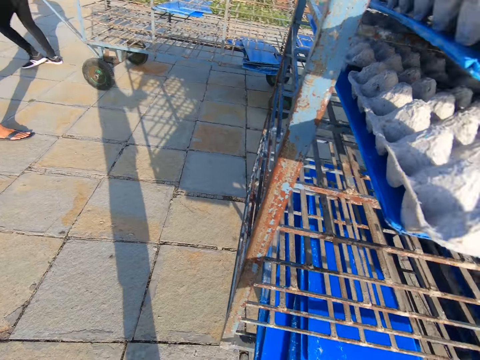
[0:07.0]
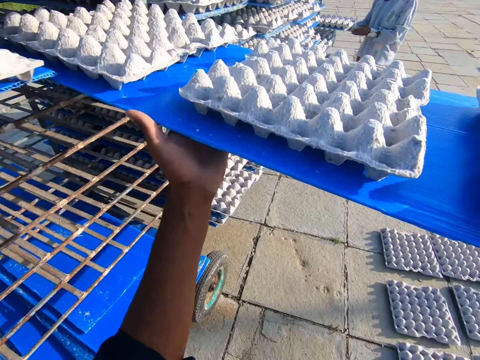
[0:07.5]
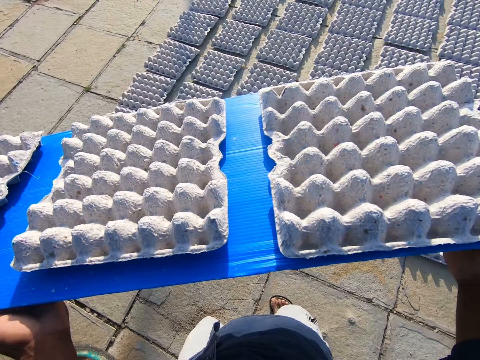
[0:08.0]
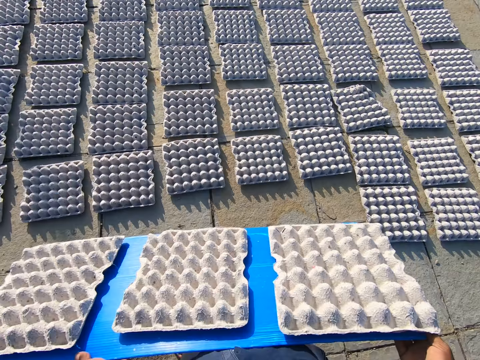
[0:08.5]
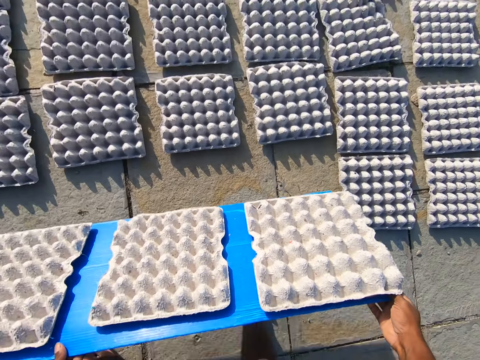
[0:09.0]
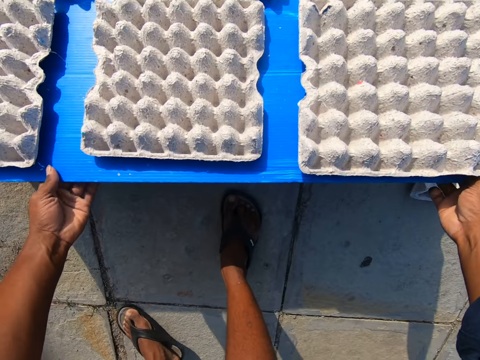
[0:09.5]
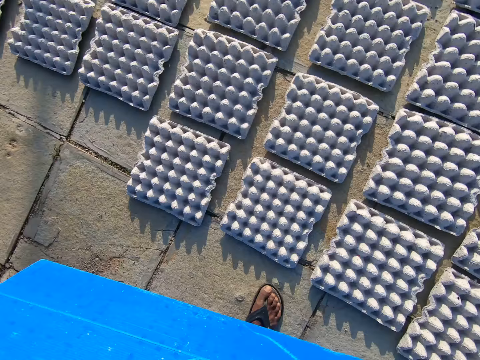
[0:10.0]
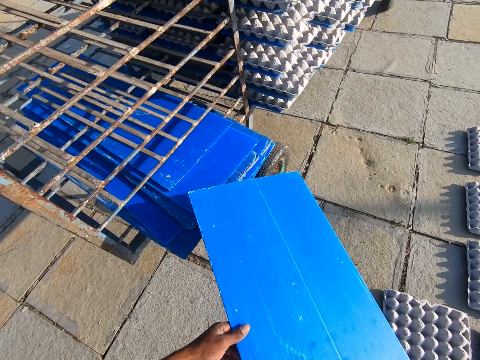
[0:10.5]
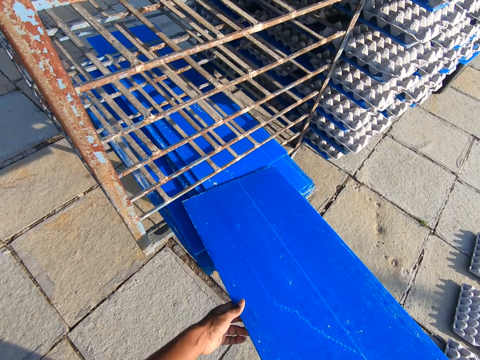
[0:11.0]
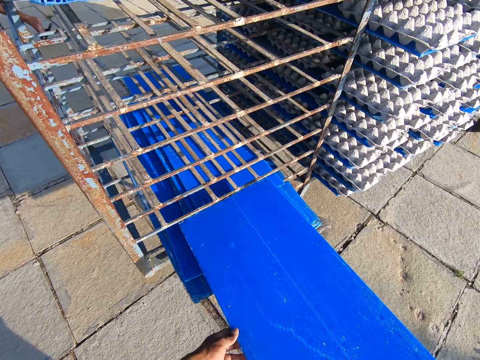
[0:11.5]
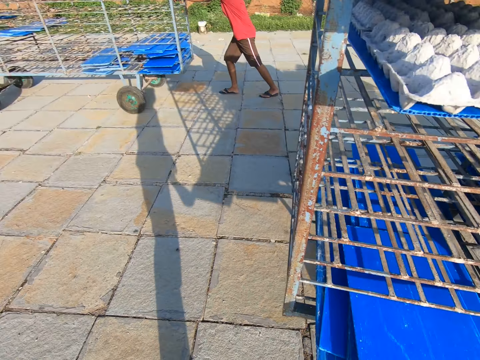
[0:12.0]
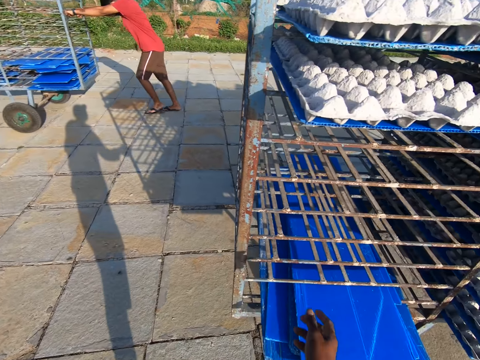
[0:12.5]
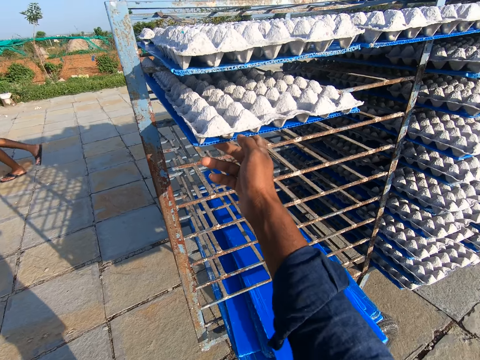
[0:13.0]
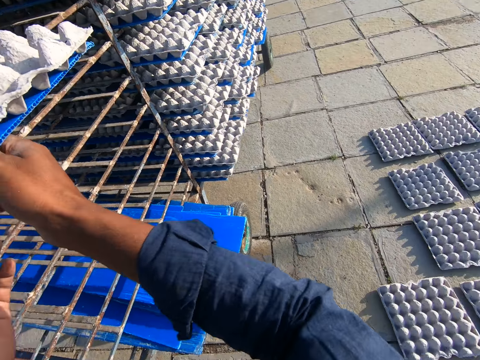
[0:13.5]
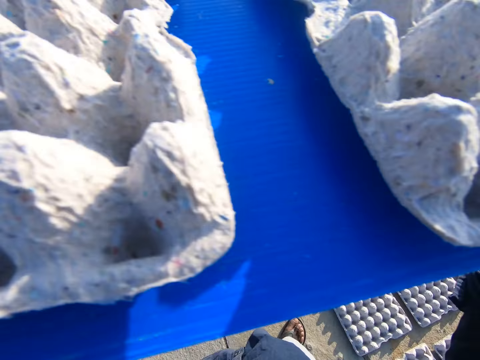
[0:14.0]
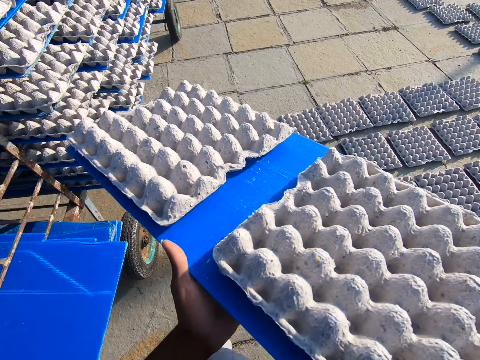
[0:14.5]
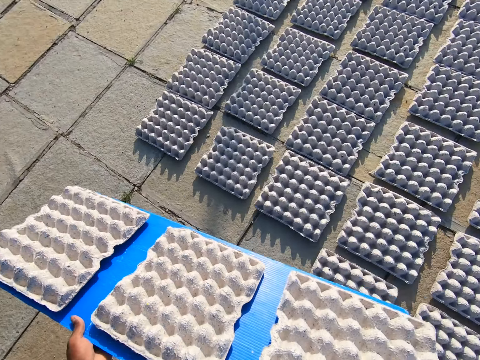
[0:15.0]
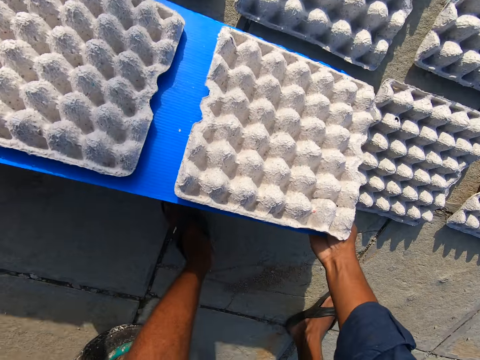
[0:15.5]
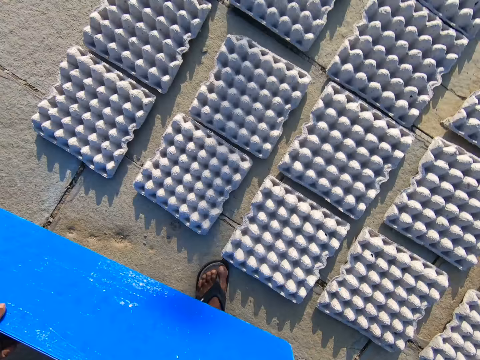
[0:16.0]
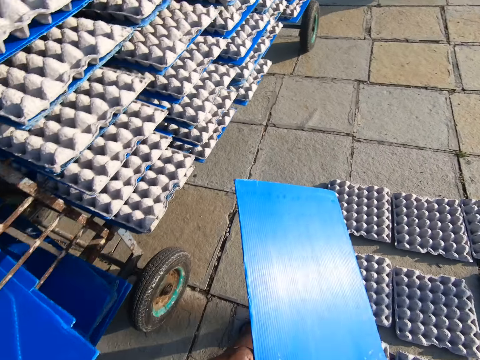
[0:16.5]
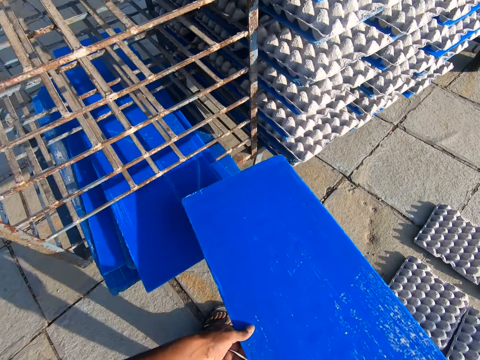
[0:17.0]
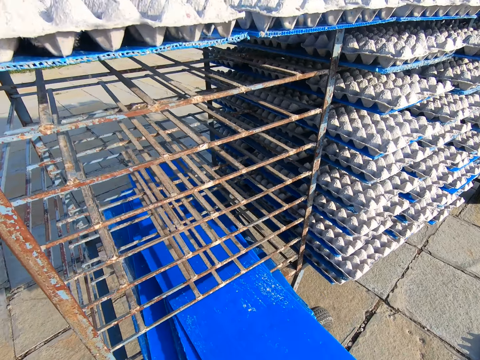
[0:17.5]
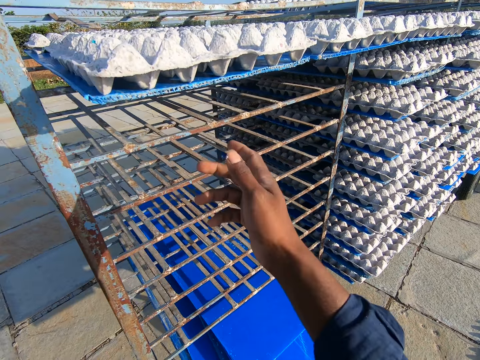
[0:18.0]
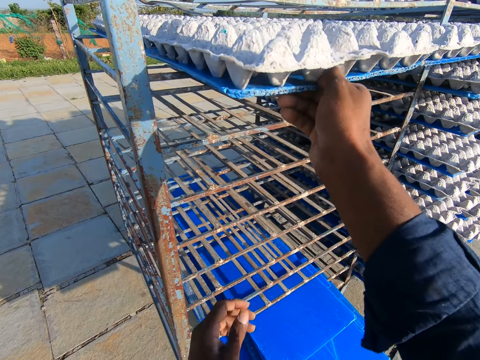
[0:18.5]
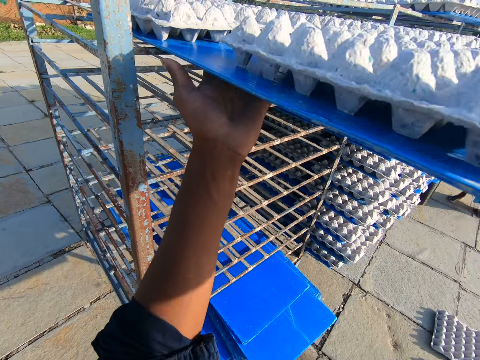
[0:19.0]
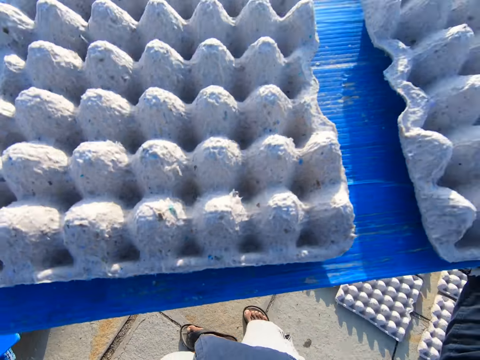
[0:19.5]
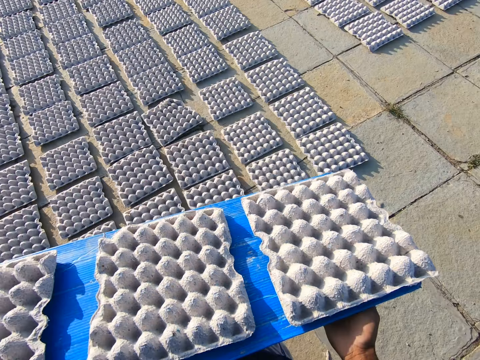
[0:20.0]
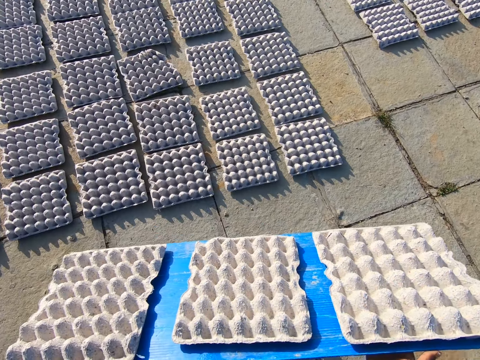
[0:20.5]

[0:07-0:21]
A man moves a rack or trolley with his right hand. The camera wearer touches the plastic tray or board with his left hand. He drops the egg trays or crates on the plastic tray on the floor with both hands. He keeps the plastic tray on the rack with both hands. Another man pushes the rack with both hands. The camera wearer picks the board with crates from the trolley. He carries the plastic tray with some egg trays on it from the rack with both hands. He drops the egg trays on the plastic tray on the floor with both hands. He keeps the plastic tray on the rack with both hands. He carries the plastic tray with some egg trays on it from the rack with his right hand. He picks the board with crates from the trolley. He touches the plastic tray with his left hand.

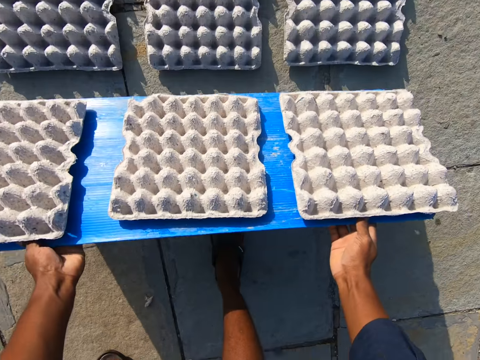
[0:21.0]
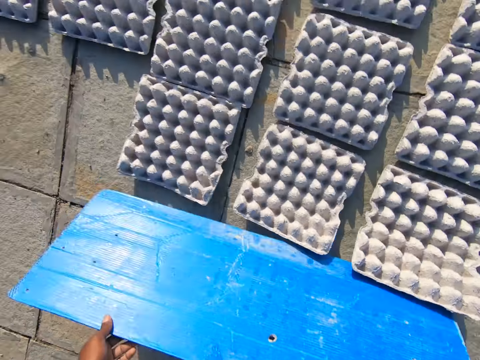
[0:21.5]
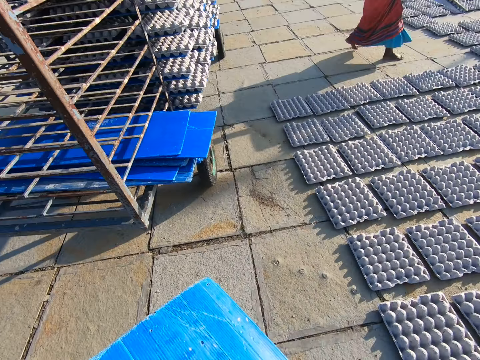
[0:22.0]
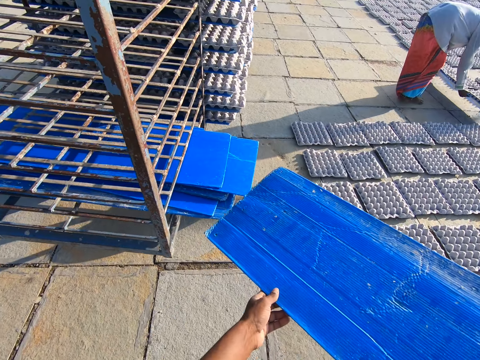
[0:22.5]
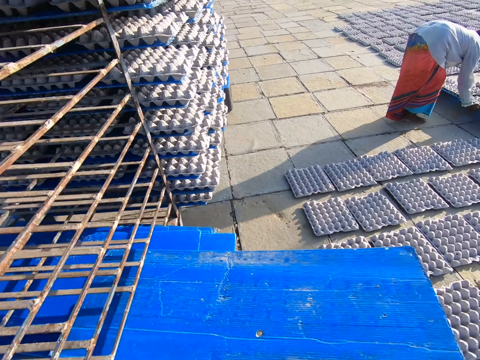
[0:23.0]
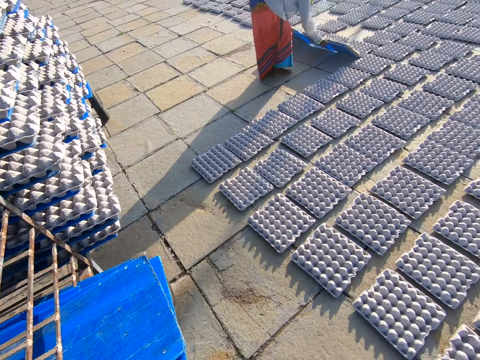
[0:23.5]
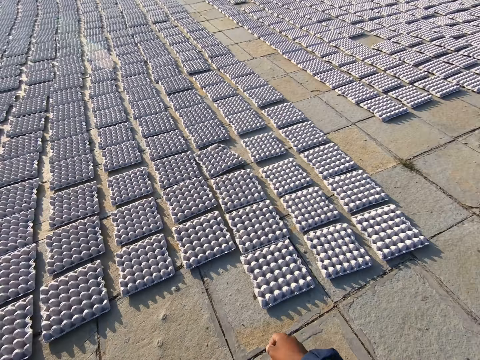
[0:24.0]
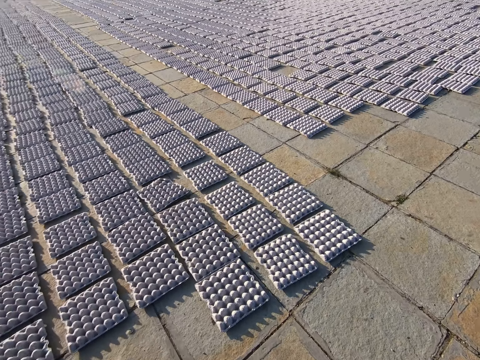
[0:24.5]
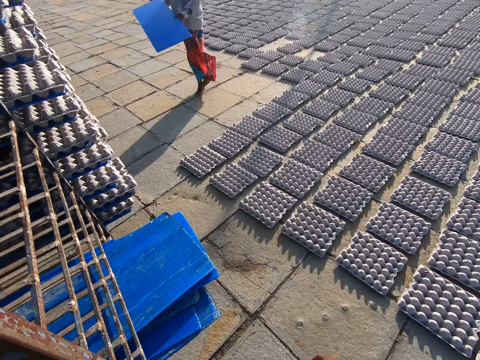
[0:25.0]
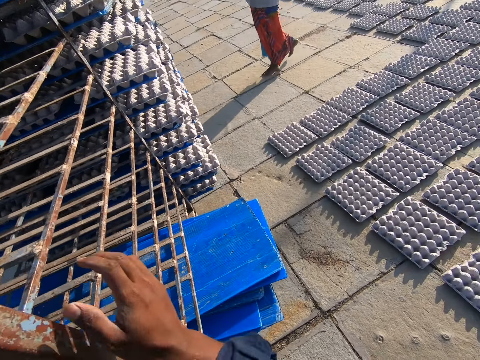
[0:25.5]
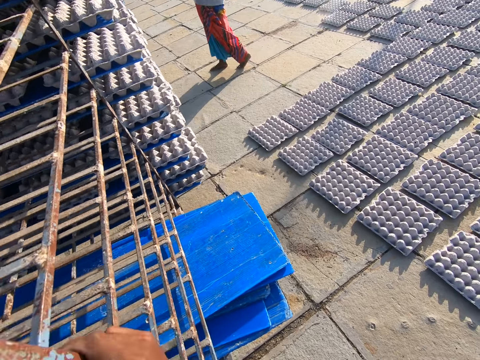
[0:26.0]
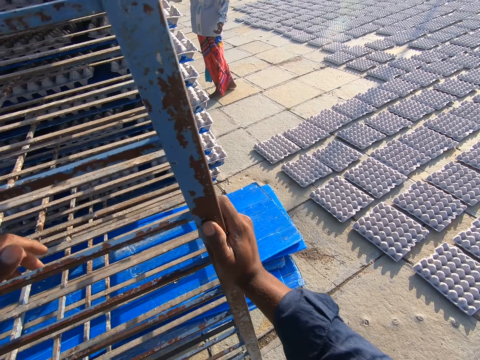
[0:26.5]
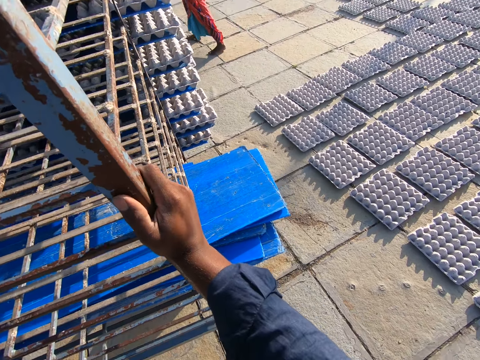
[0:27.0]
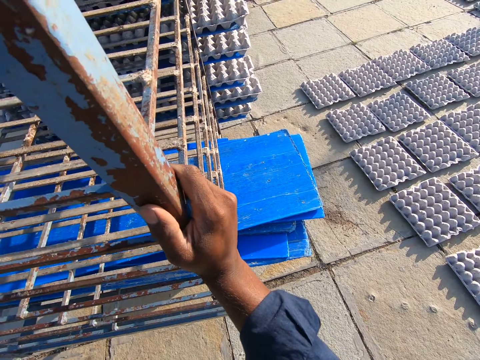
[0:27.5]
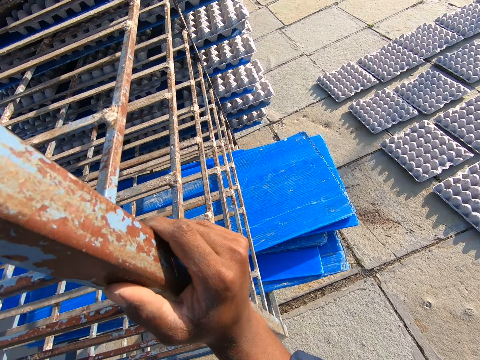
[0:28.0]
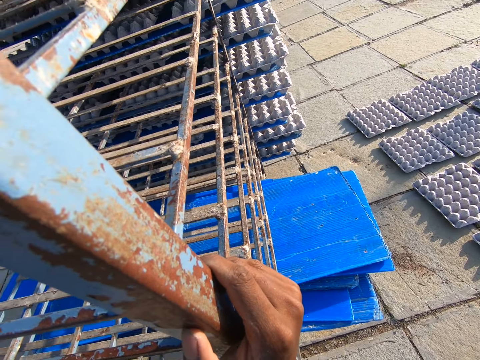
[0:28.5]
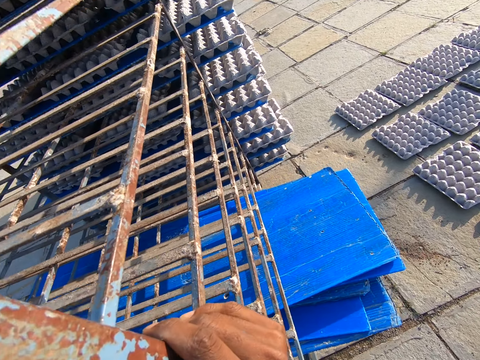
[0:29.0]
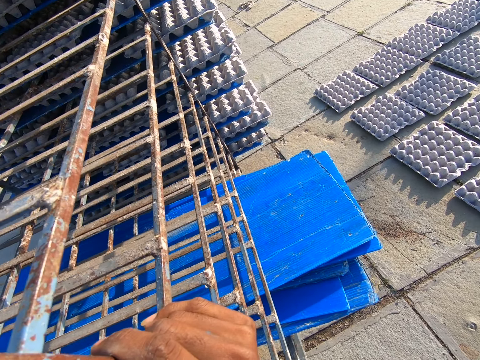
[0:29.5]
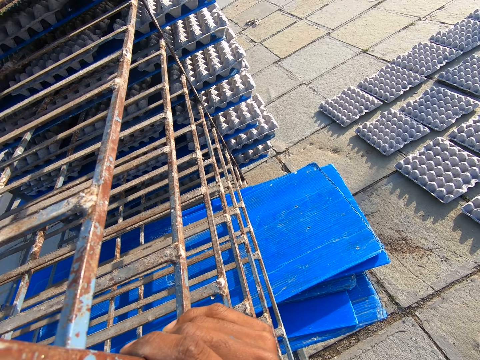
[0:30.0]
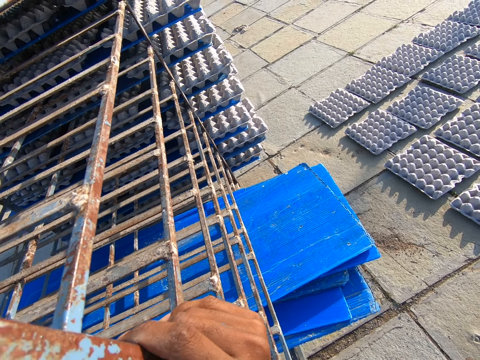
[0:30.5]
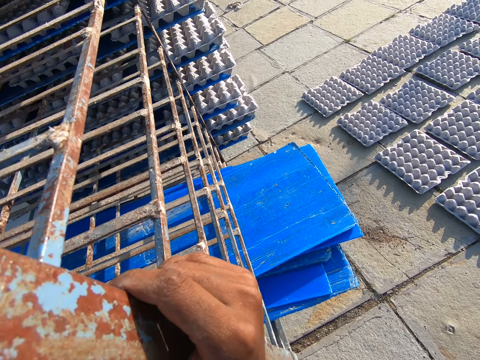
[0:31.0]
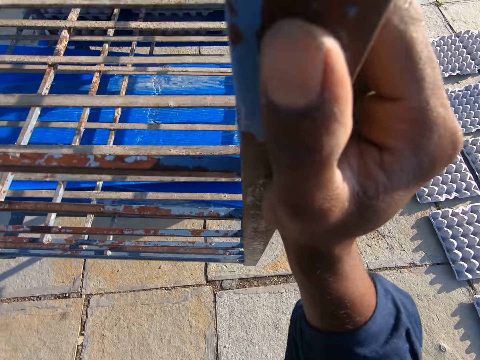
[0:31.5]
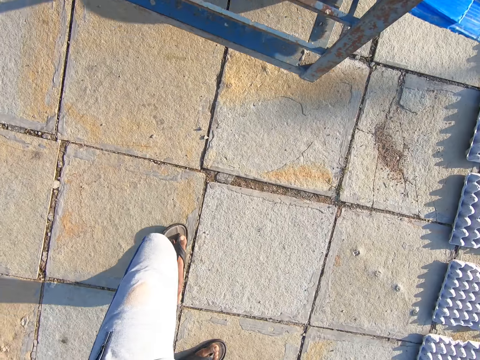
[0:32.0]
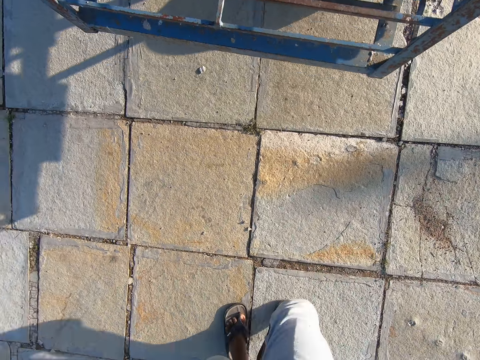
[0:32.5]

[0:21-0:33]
The camera wearer drops the egg trays or crates on the plastic tray on the floor with both hands. He converses with a man. The man drops the crates on the ground from a board. The camera wearer keeps the plastic tray on the rack or trolley with both hands. The man carries a plastic tray with some egg trays on it from the rack to the trolley with both hands. The camera wearer touches the rack with his right hand. The man drops the carrier board on the trolley. The camera wearer pushes the rack with both hands with the man.
